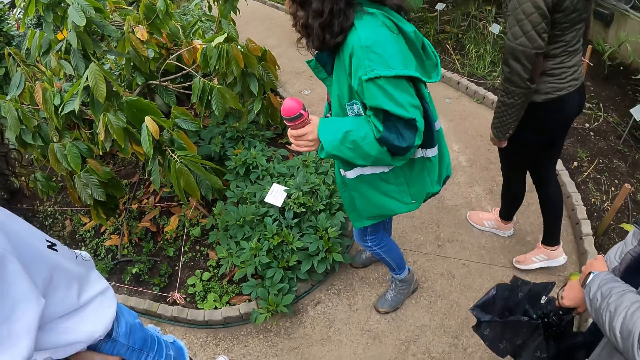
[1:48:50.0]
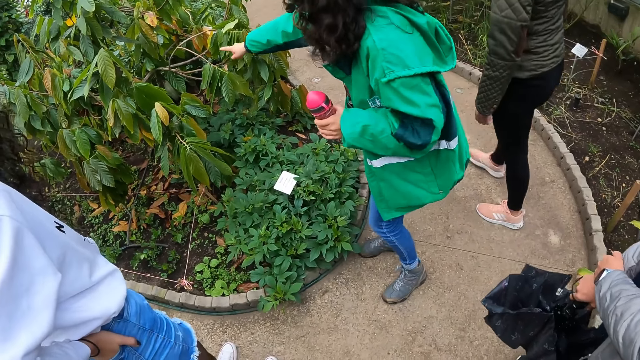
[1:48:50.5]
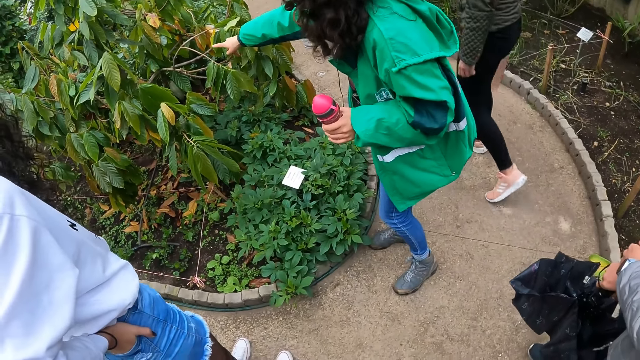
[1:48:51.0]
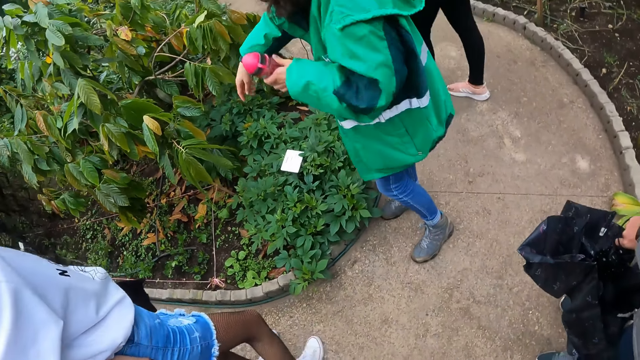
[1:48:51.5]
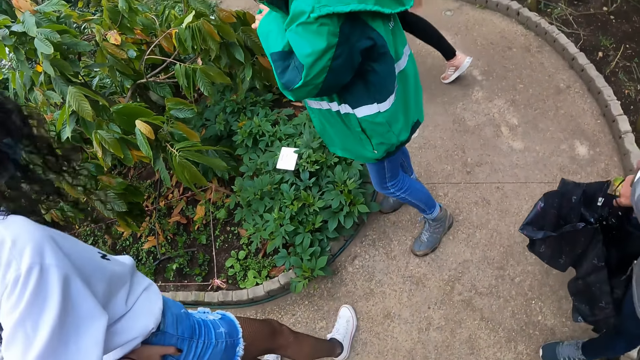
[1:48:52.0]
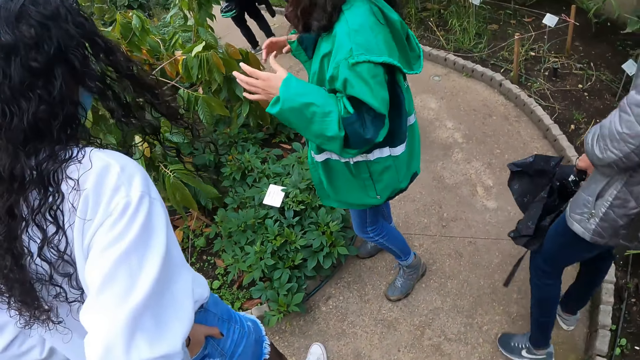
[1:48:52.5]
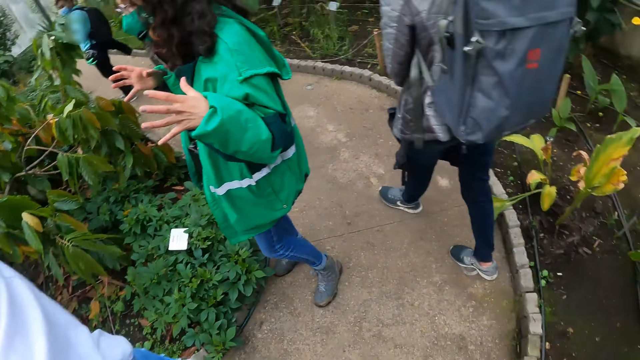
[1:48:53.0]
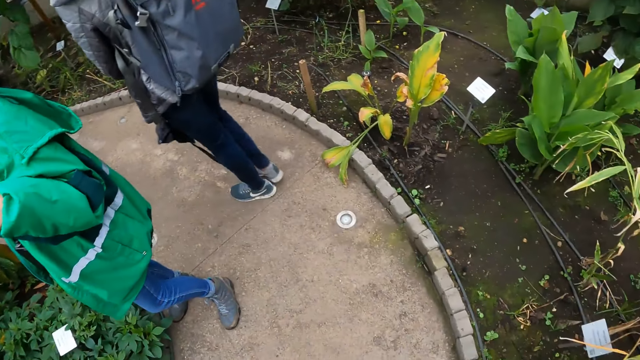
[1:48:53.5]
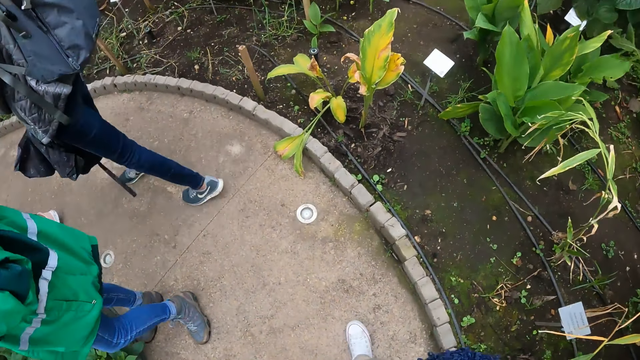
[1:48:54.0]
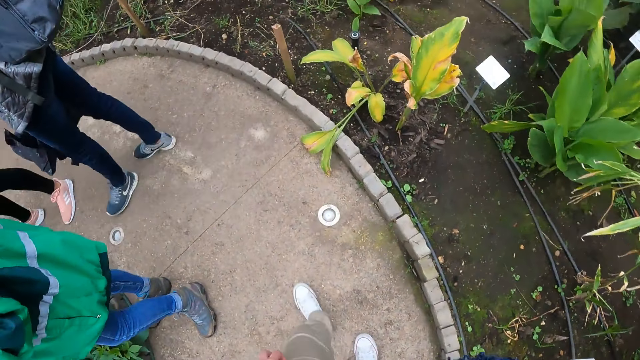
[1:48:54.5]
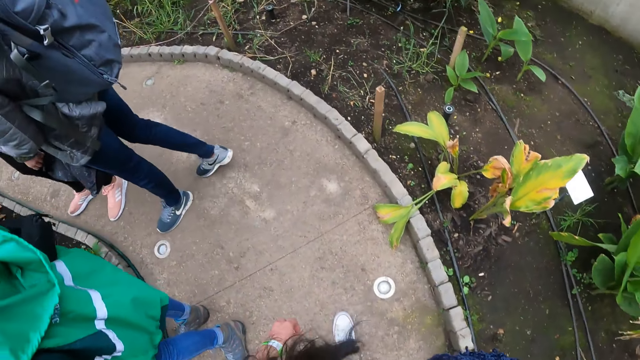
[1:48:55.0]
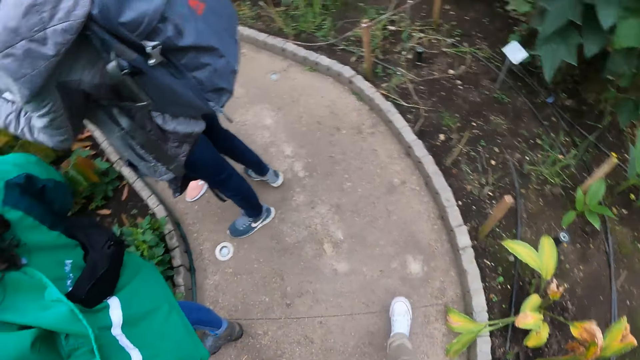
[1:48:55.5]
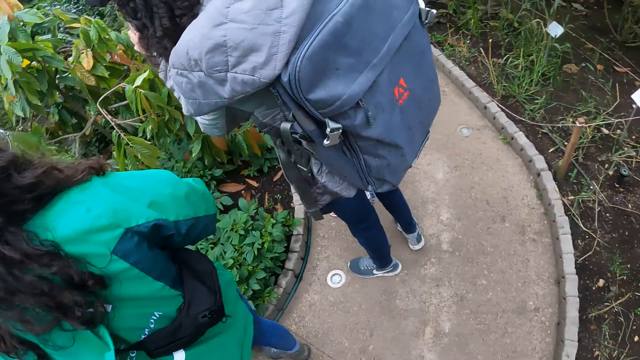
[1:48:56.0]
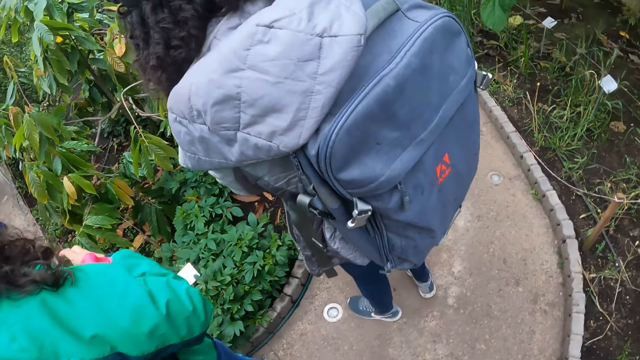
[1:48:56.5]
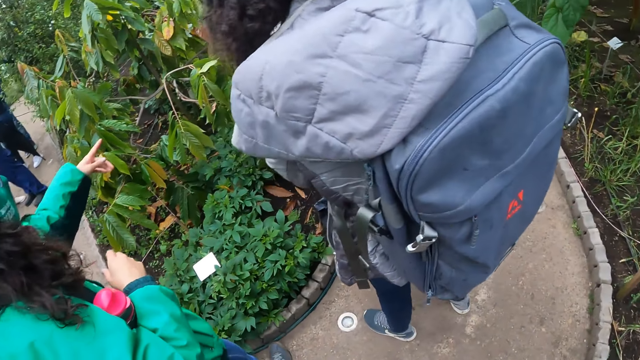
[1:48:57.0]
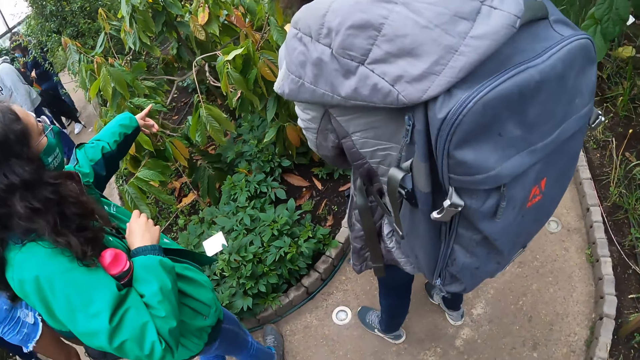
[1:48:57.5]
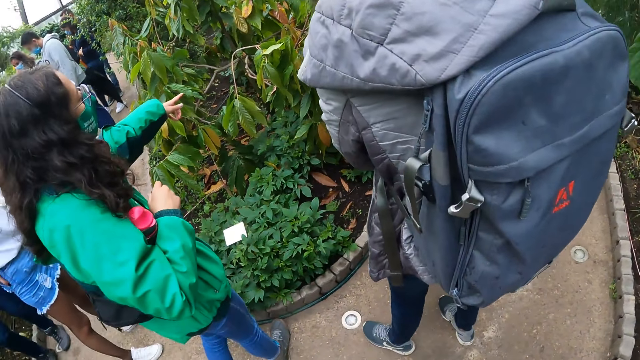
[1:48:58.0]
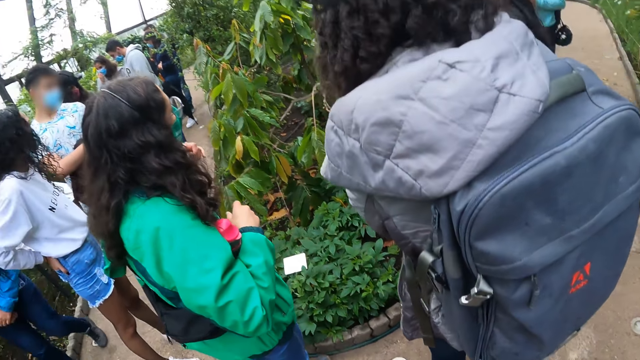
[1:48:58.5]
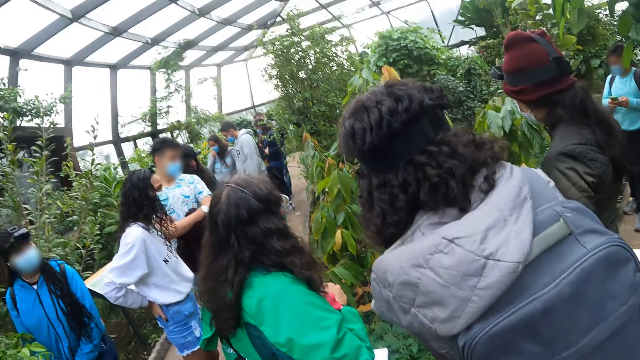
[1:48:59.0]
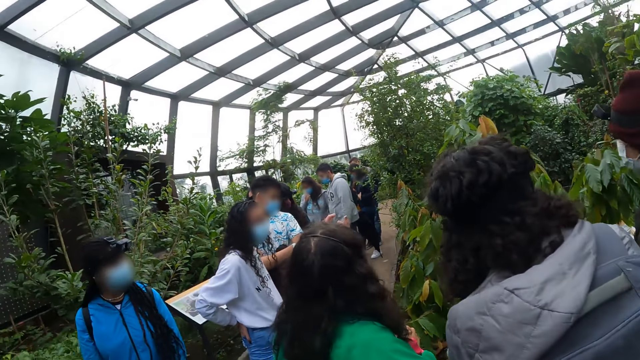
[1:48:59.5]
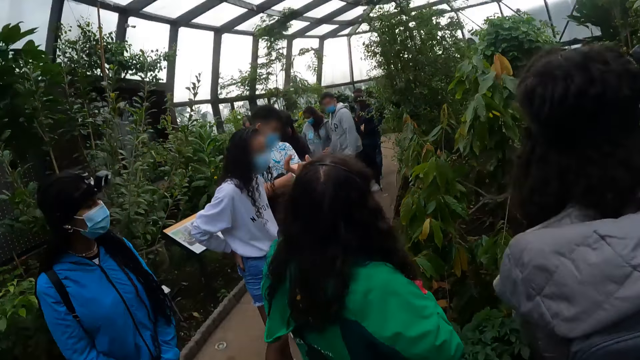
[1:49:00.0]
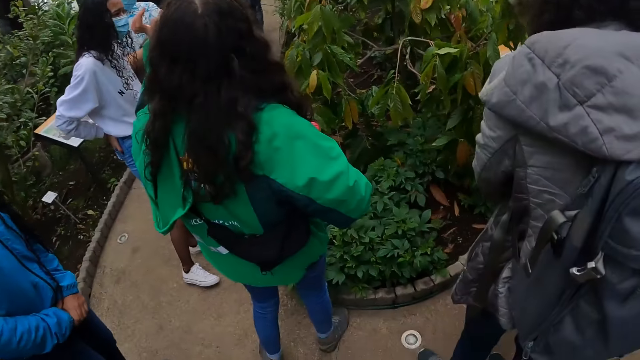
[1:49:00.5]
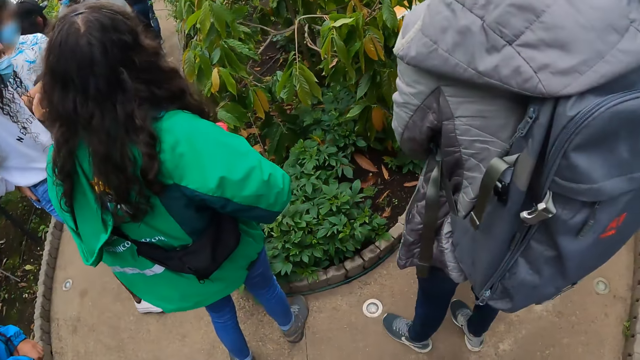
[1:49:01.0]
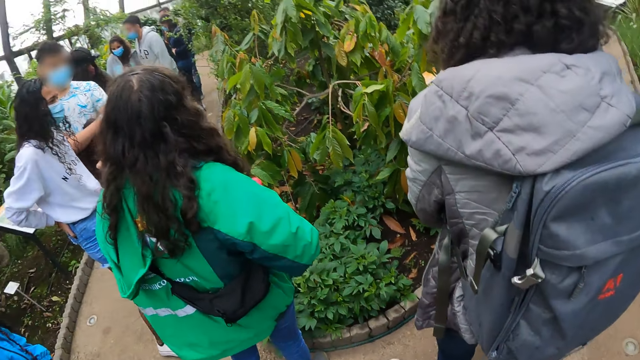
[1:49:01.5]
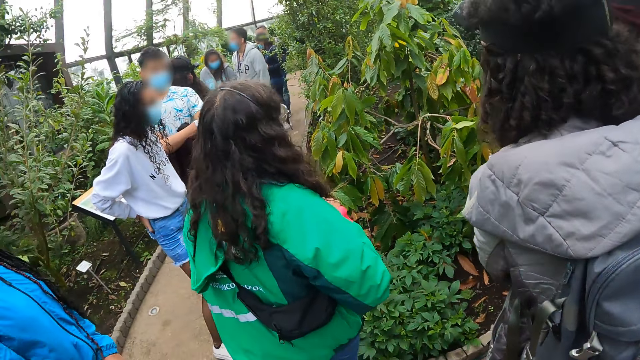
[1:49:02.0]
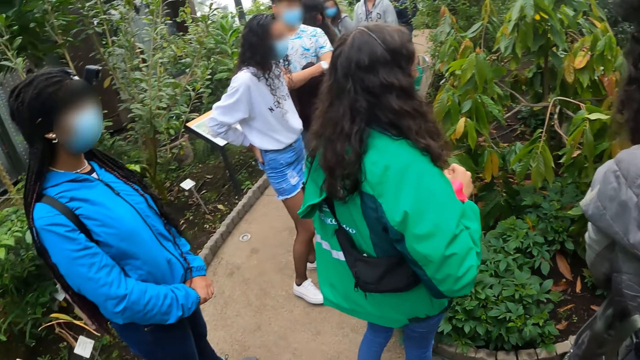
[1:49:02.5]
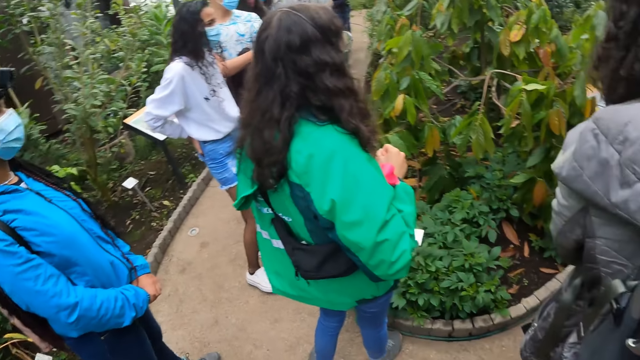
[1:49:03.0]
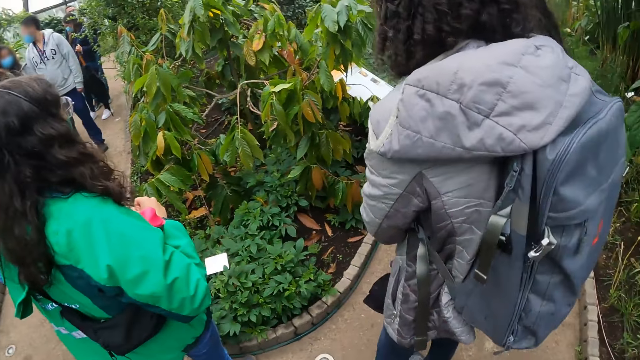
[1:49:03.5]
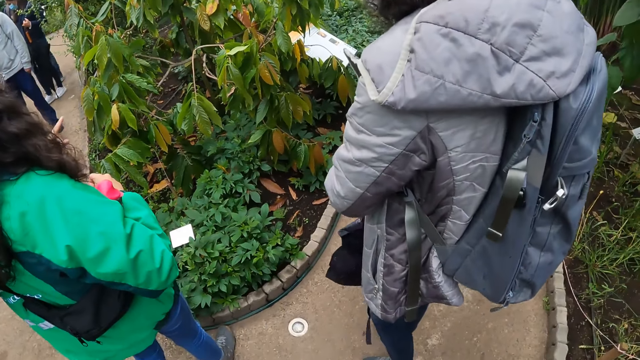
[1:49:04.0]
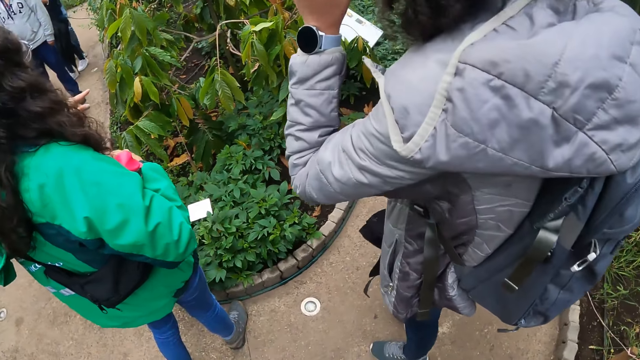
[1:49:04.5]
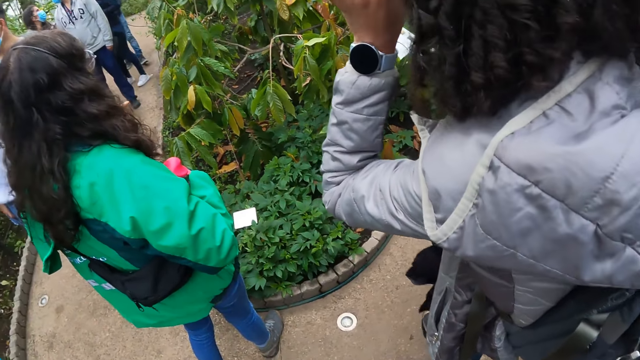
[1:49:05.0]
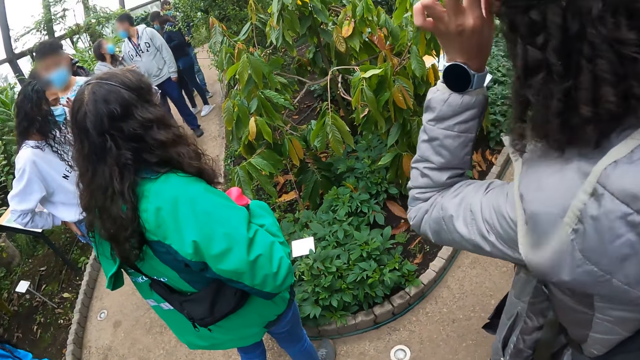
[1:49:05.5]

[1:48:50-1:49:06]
The woman passes the bottle from her left hand to her right arm. The camera wearer looks around.

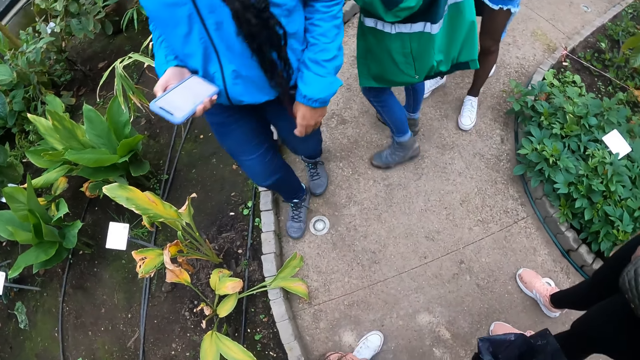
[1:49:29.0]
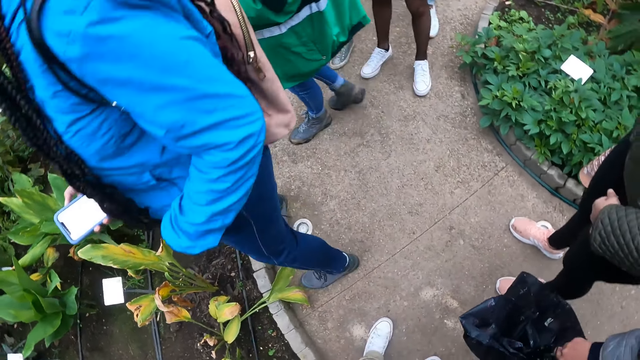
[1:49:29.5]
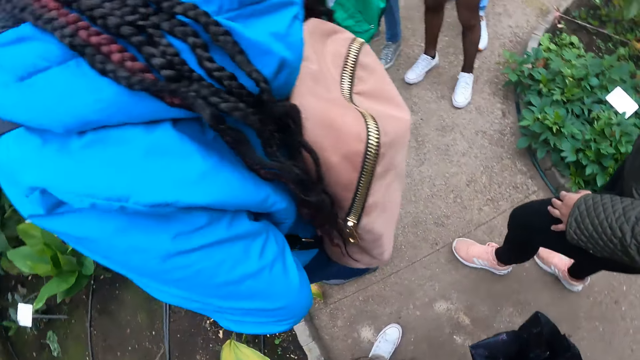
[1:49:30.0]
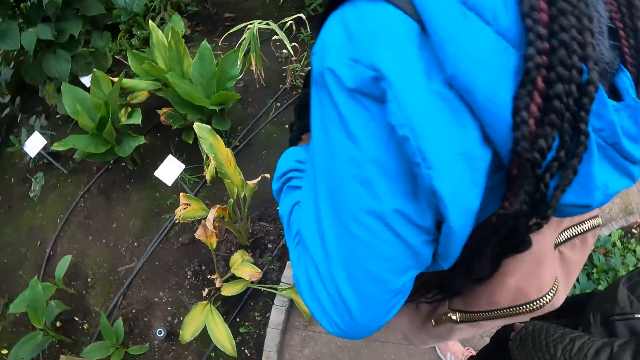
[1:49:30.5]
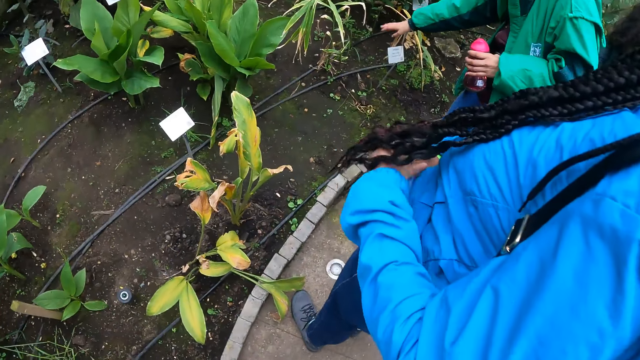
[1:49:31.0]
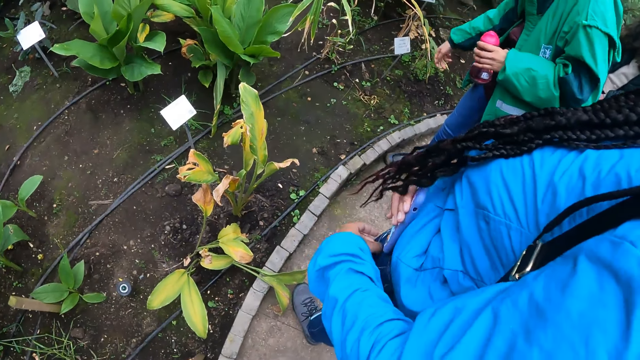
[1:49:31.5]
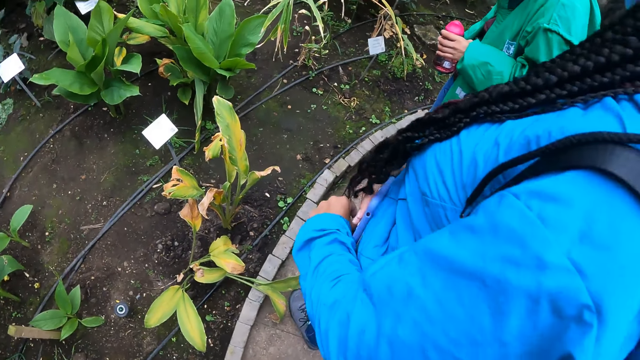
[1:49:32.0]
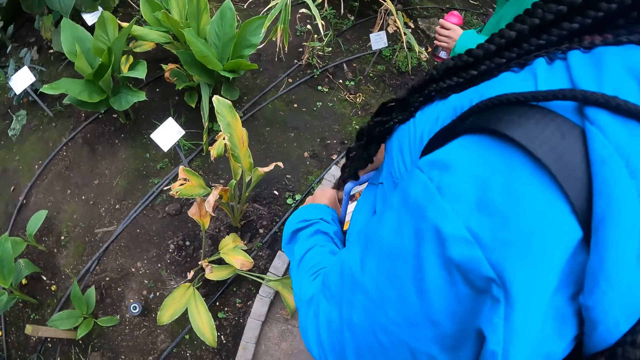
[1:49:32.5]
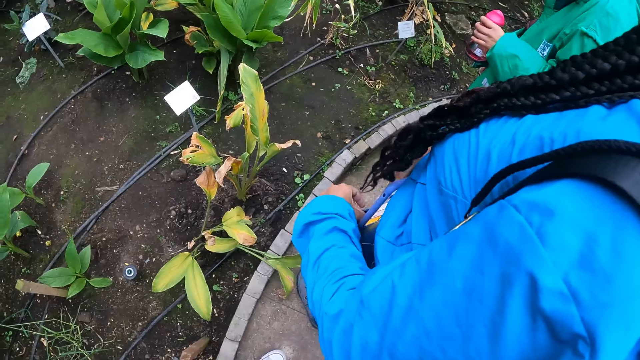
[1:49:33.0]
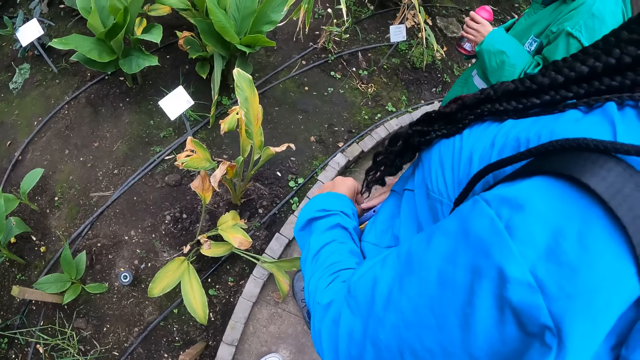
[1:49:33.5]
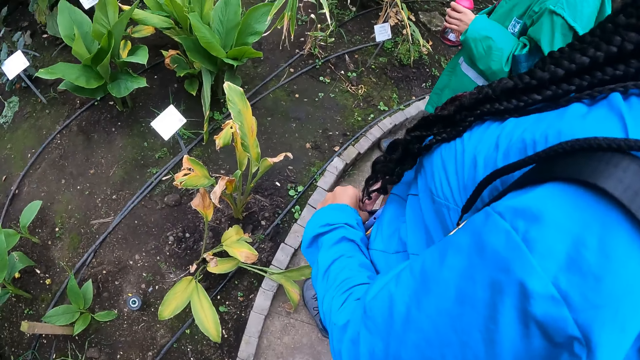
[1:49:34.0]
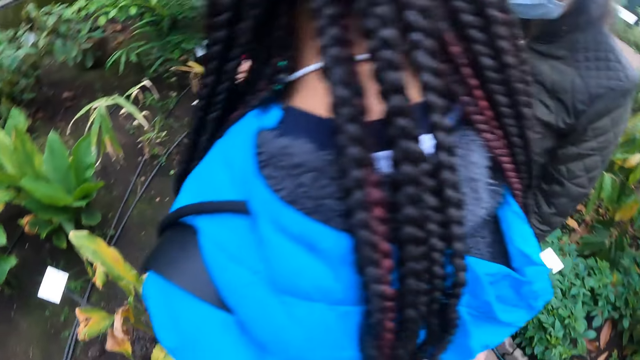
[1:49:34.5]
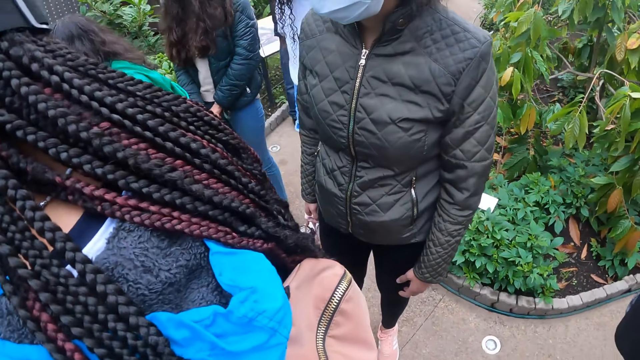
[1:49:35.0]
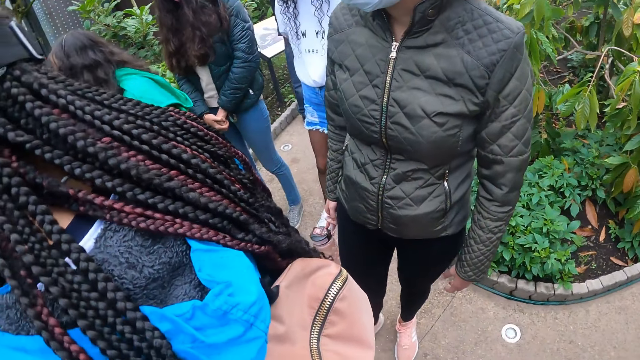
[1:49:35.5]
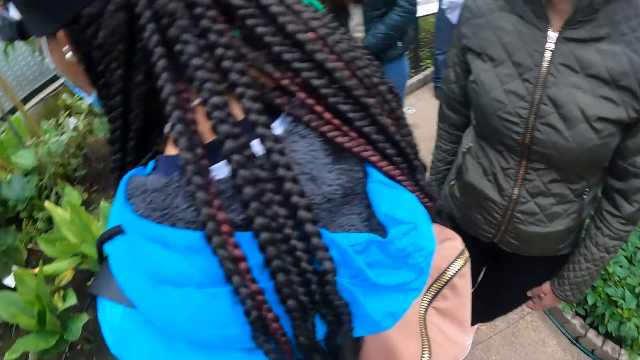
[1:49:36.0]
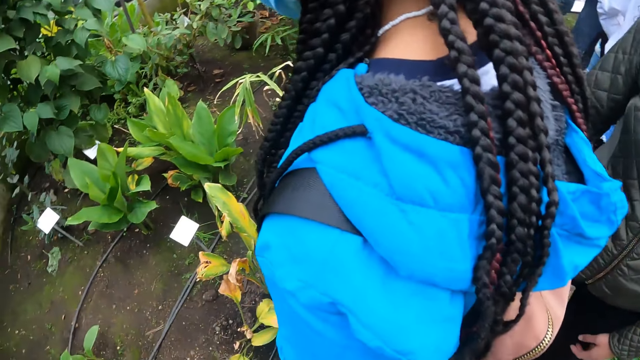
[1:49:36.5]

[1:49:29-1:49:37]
The woman holds the bottle with her left hand.
